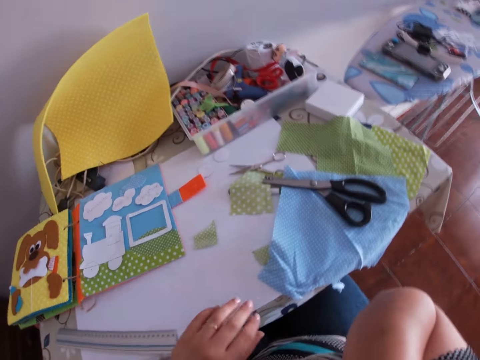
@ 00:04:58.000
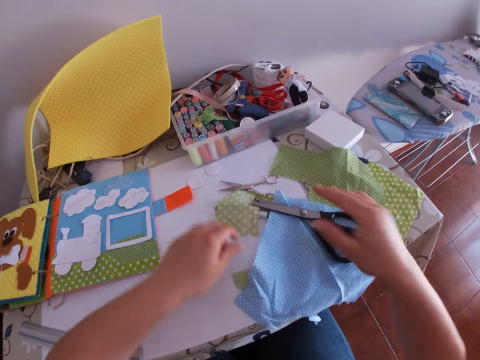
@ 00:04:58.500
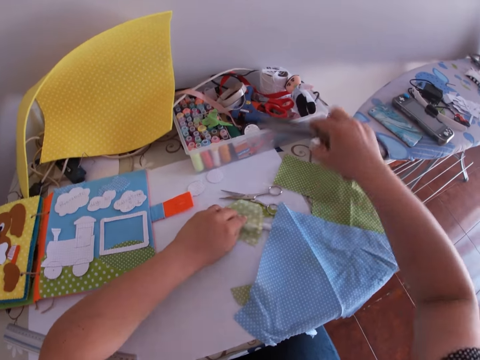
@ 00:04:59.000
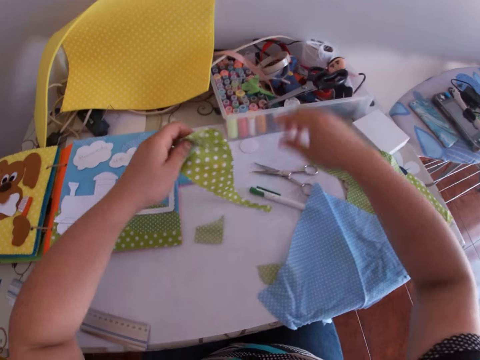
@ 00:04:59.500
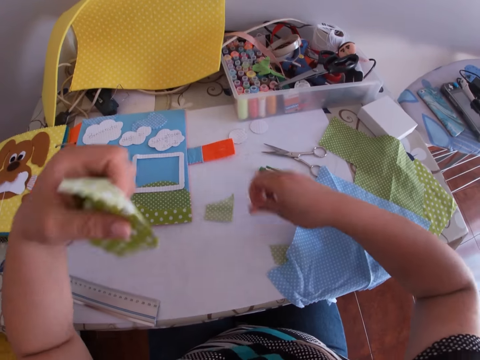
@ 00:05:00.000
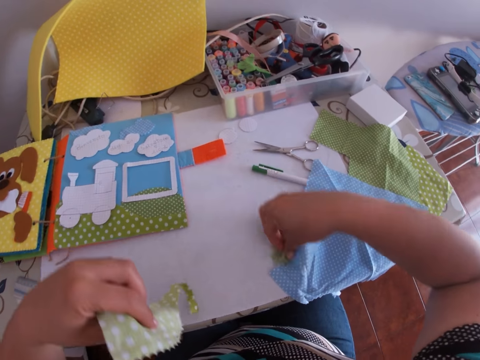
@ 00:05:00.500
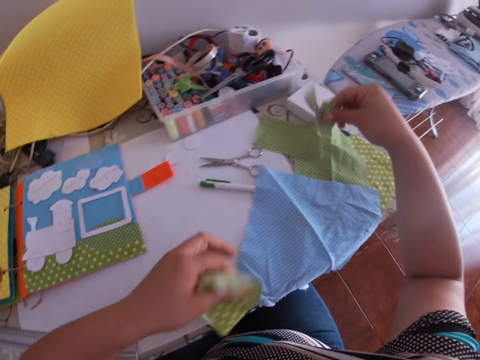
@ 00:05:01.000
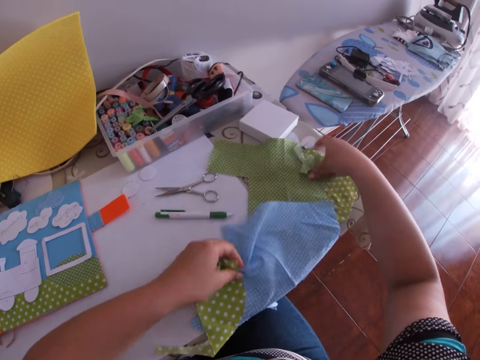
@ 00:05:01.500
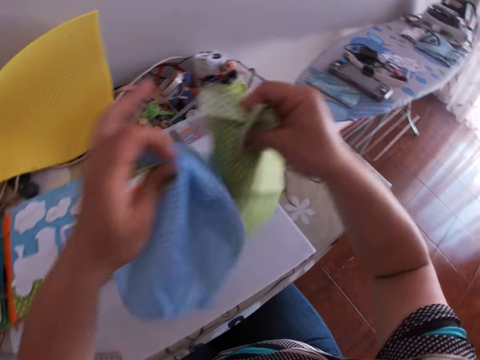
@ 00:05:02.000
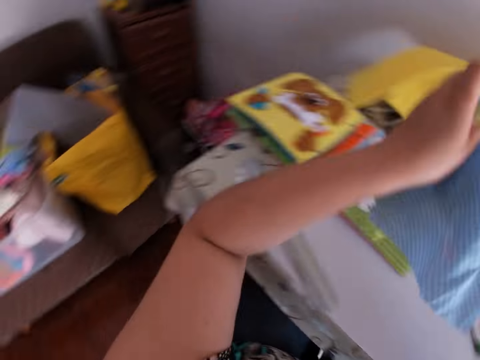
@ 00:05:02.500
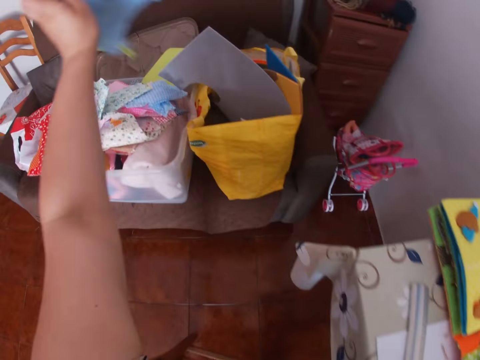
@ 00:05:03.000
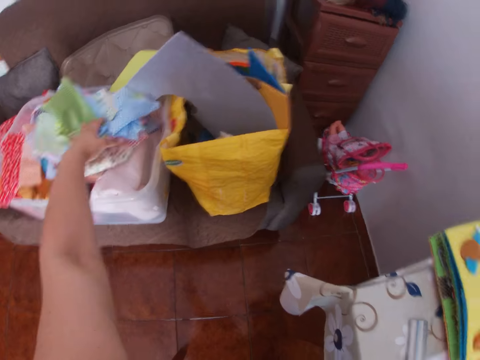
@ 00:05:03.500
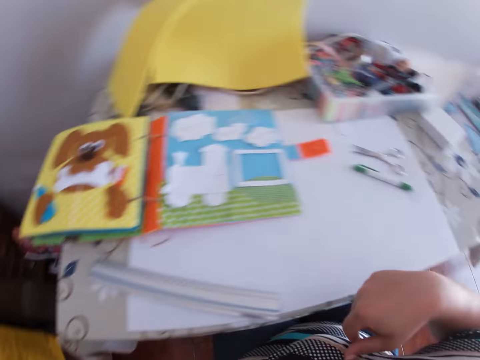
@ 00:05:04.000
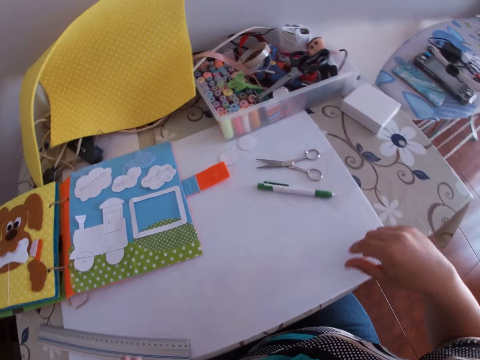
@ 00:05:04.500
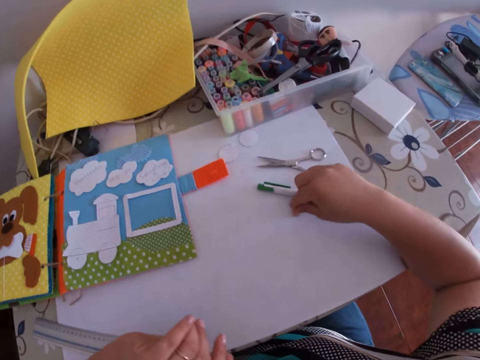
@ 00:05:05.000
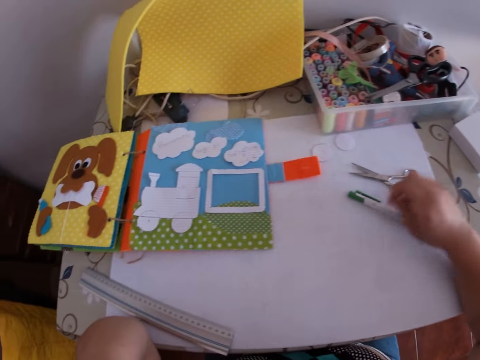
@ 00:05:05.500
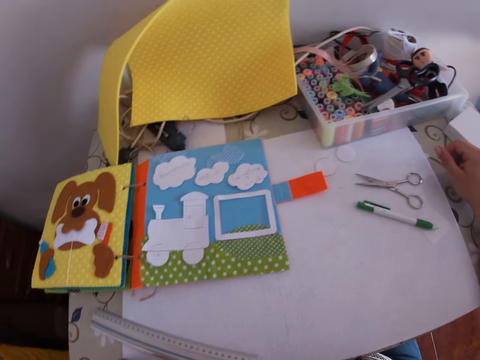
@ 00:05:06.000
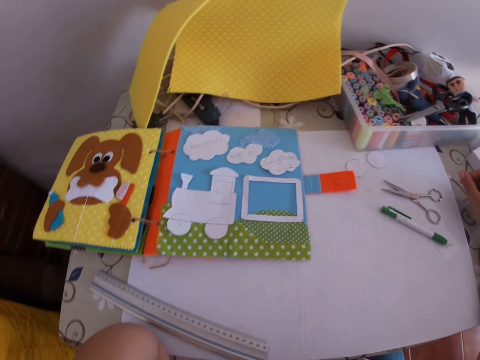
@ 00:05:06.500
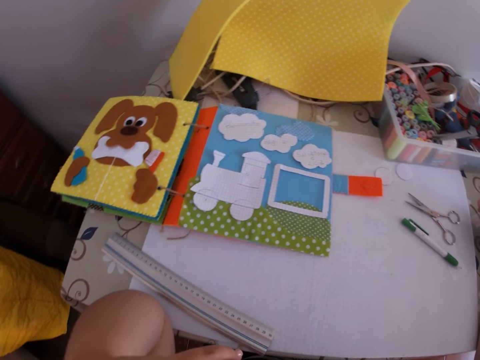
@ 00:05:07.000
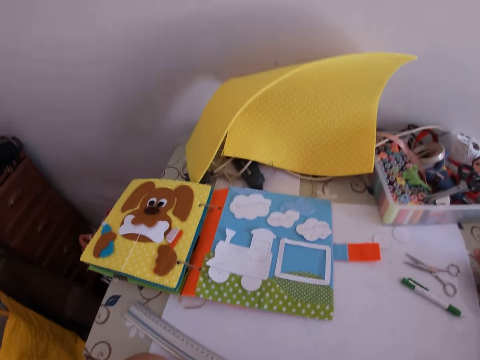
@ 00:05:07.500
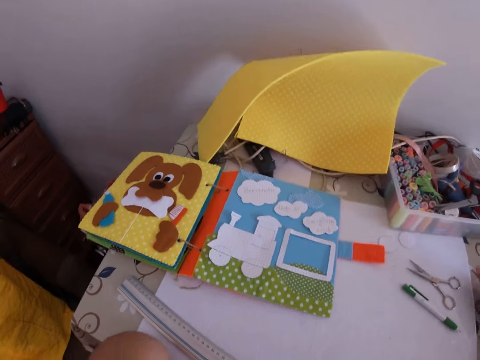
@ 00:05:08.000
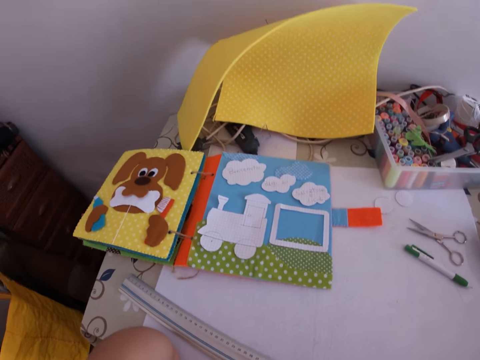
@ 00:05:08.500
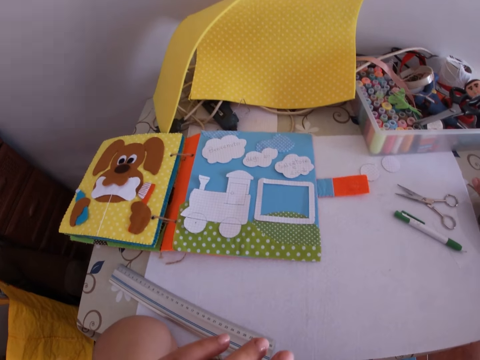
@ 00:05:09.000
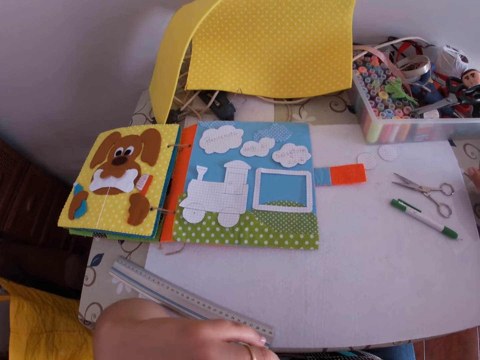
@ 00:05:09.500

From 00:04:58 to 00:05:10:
The camera wearer picks up the pair of scissors from the table. They pick up a green piece of decorative paper from the table. They drop the pair of scissors on a storage box. They pick up pieces of decorative paper from the table. They place the pieces of decorative paper in another storage box. They pick up a pen. They look around.

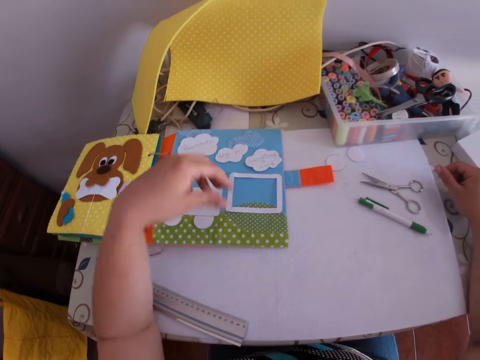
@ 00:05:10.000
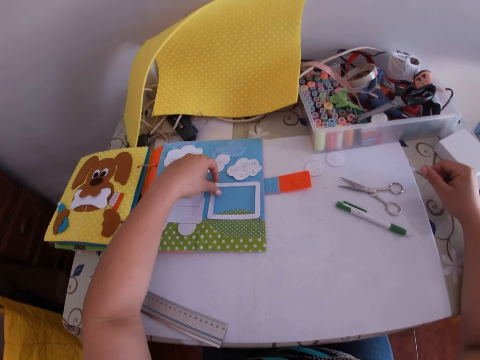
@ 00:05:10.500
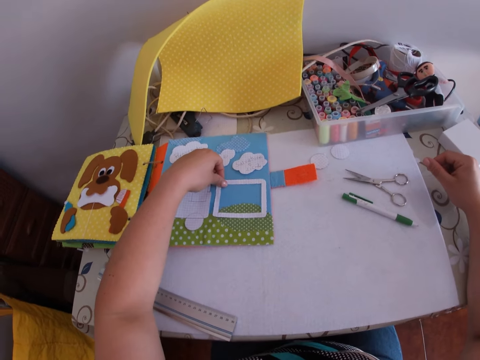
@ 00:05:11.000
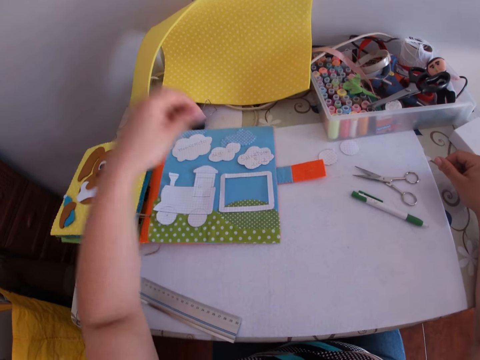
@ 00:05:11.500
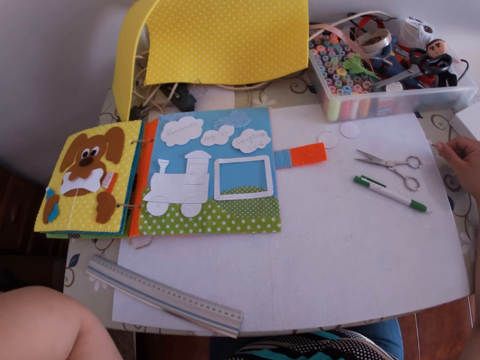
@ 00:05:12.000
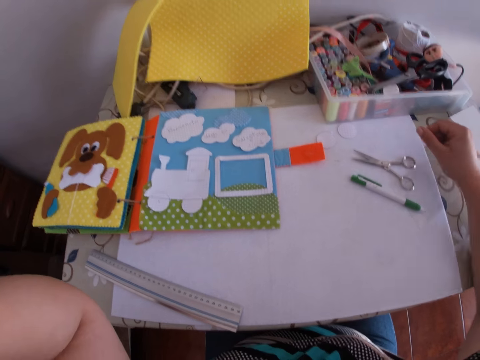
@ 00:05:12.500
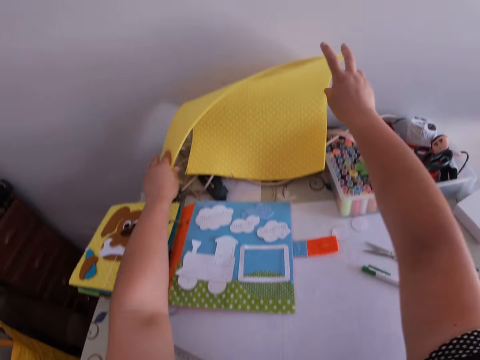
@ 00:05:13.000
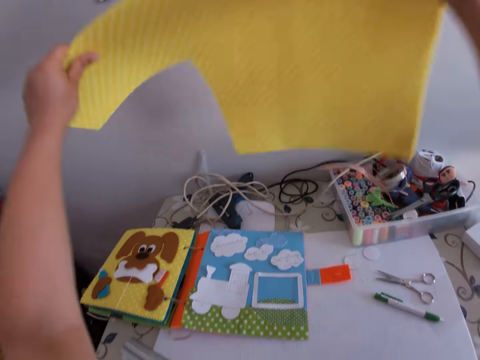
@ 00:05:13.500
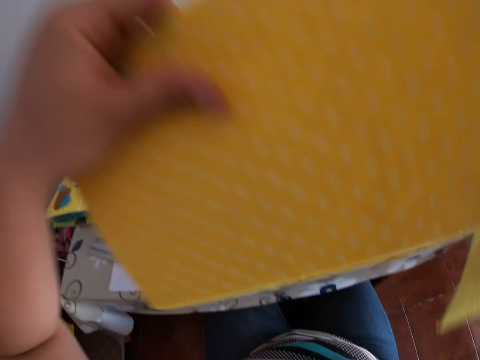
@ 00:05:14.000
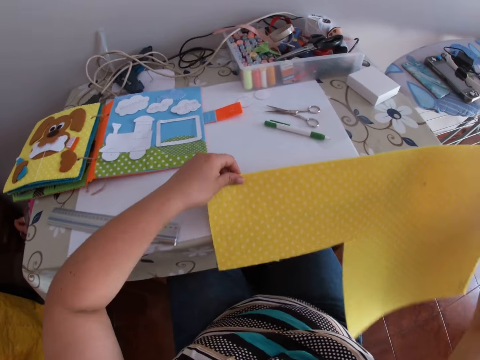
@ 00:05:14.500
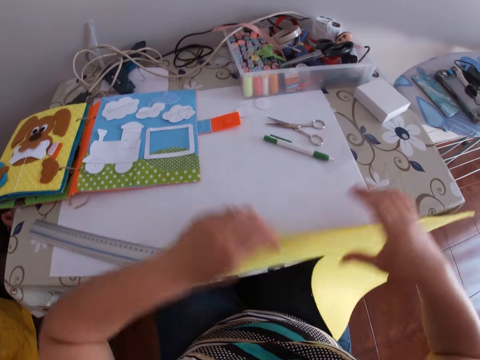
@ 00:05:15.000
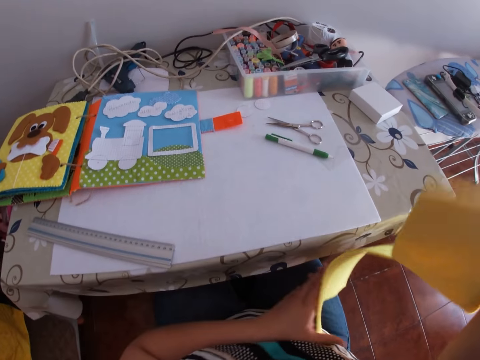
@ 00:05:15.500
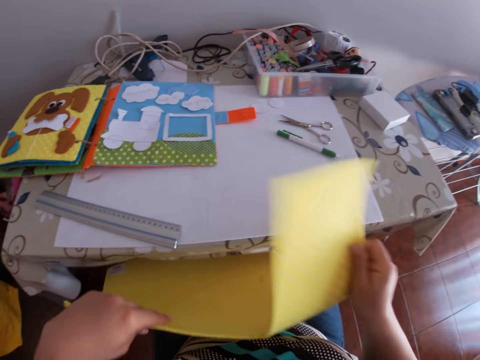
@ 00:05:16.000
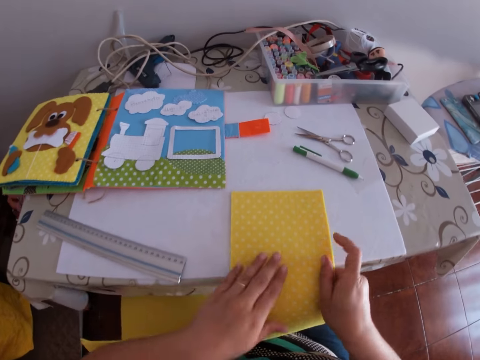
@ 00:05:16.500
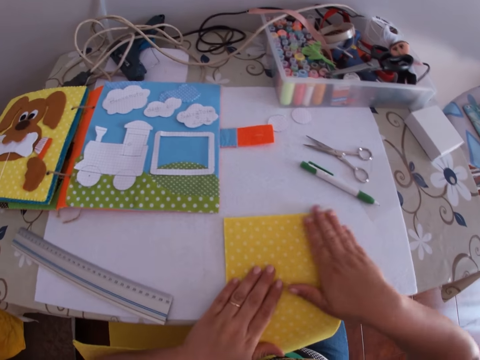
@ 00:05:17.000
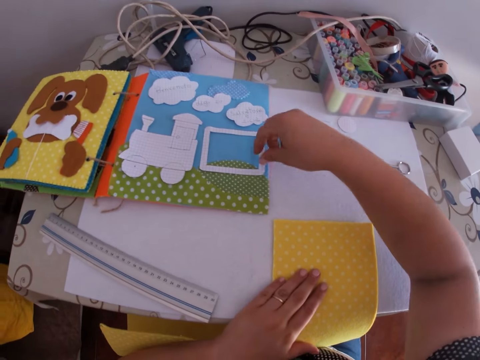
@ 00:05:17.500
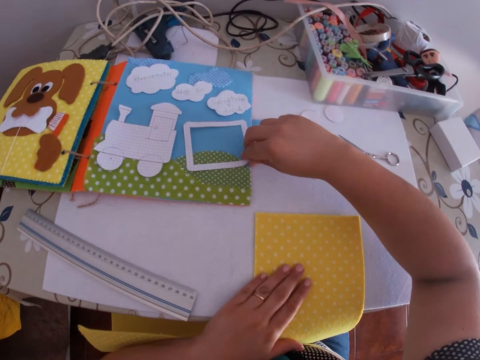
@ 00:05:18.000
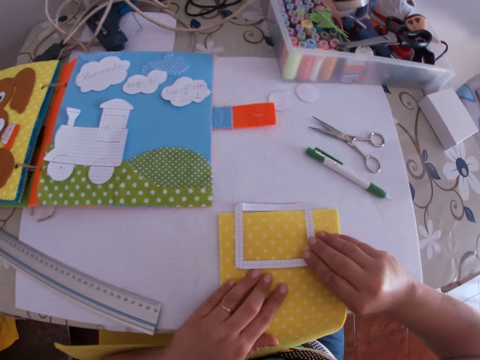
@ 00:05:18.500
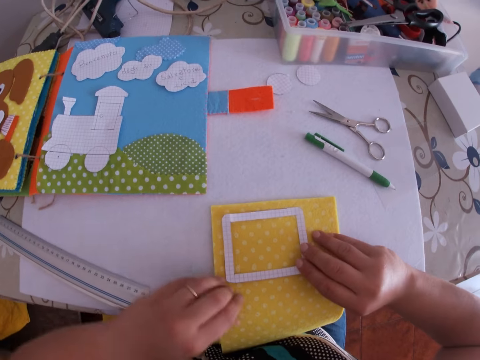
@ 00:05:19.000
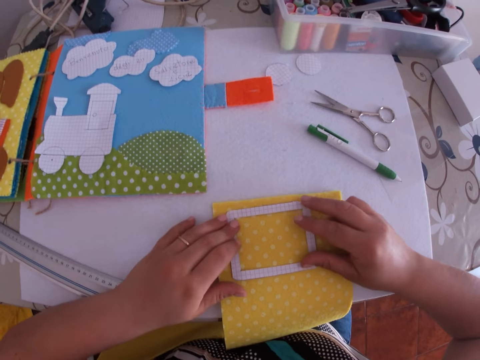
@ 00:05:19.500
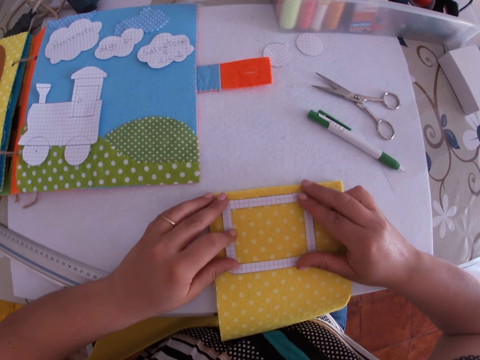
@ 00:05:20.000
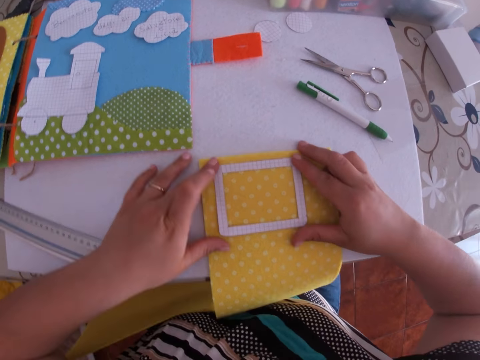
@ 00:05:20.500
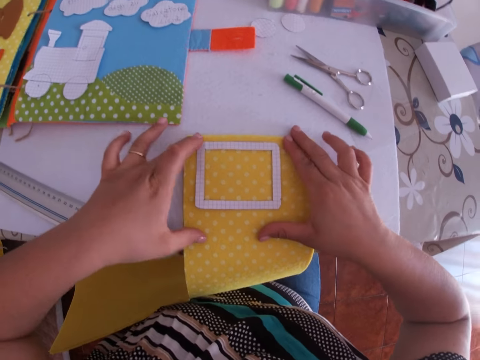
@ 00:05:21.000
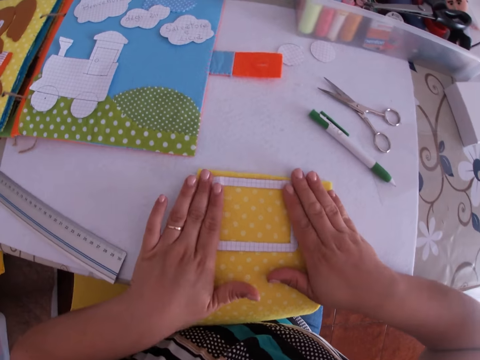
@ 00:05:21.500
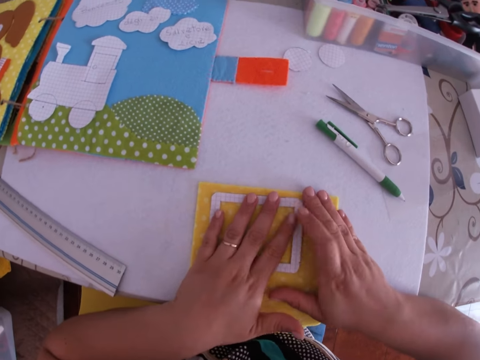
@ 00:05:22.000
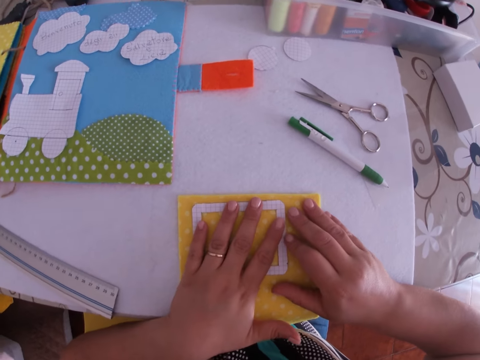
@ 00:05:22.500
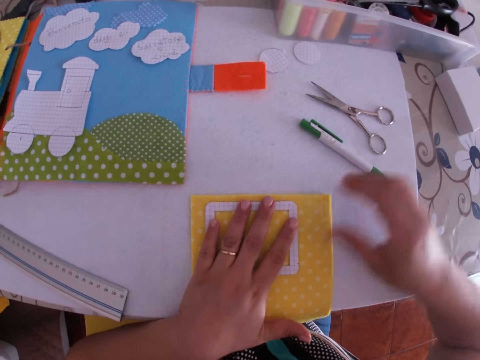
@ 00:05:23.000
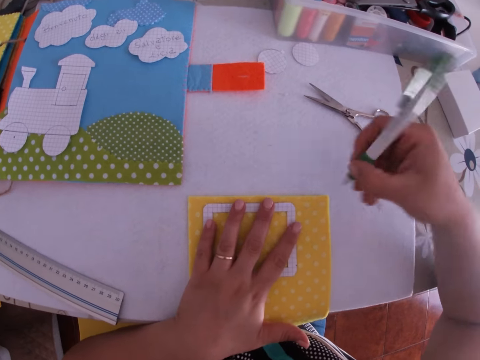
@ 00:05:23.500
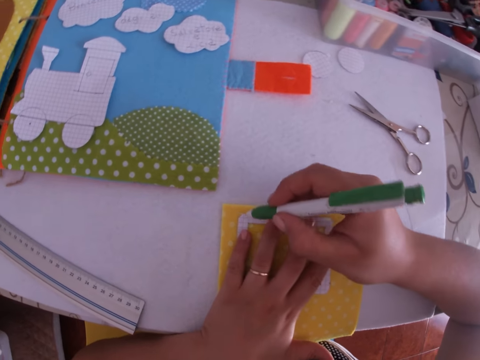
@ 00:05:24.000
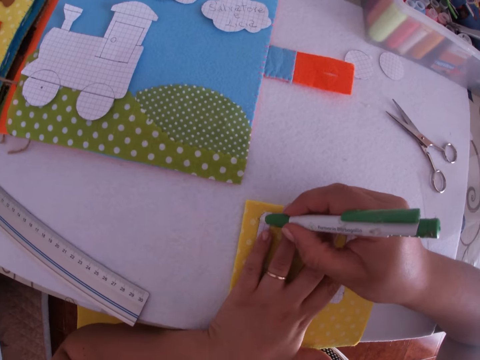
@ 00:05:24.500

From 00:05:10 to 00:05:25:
The camera wearer touches another piece of paper on the art book. She fixes the fabric on the files. She lifts her hand. She picks up a yellow foam sheet from the table. She rotates the yellow foam sheet. She places the yellow foam sheet on the table. She picks up the third piece of paper from the art book. She places the third piece of paper on the yellow foam sheet. She picks up a pen from the table.
